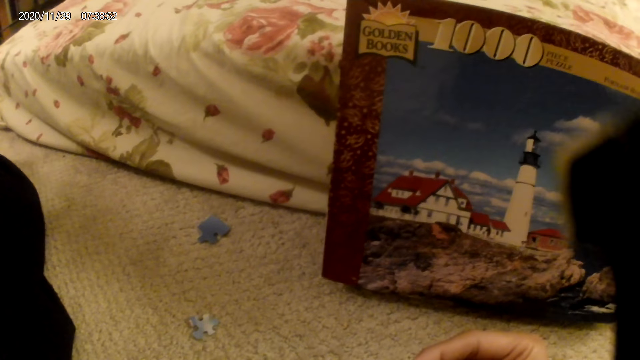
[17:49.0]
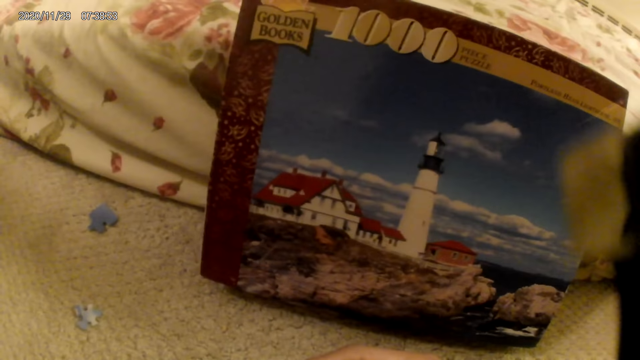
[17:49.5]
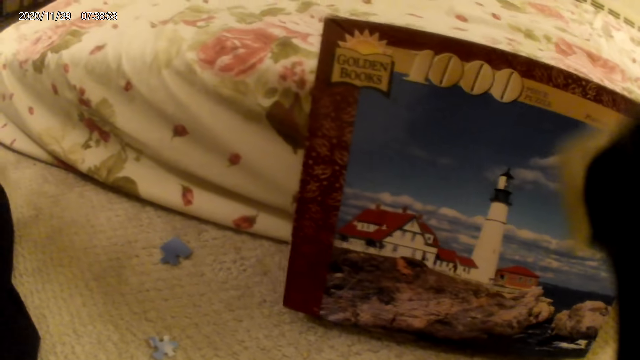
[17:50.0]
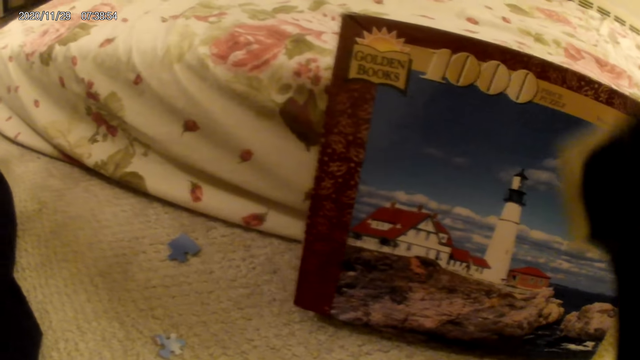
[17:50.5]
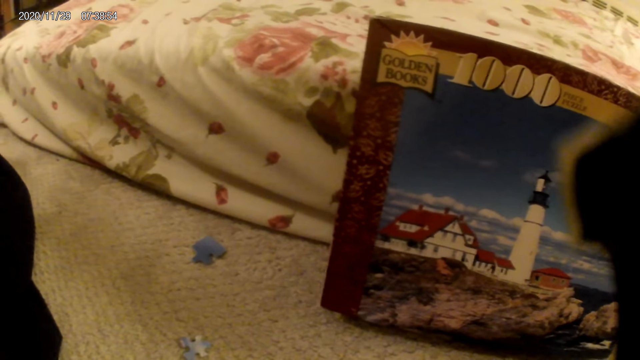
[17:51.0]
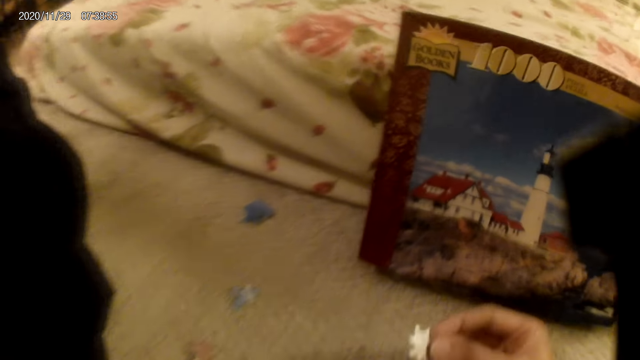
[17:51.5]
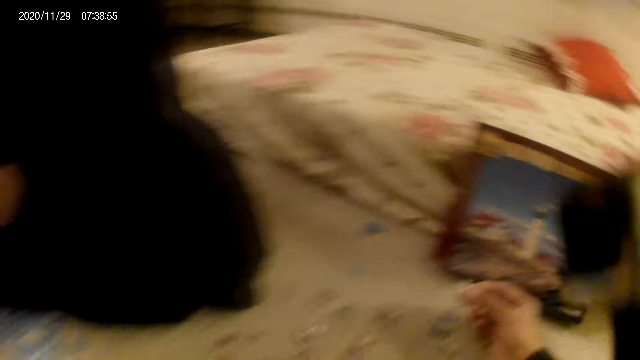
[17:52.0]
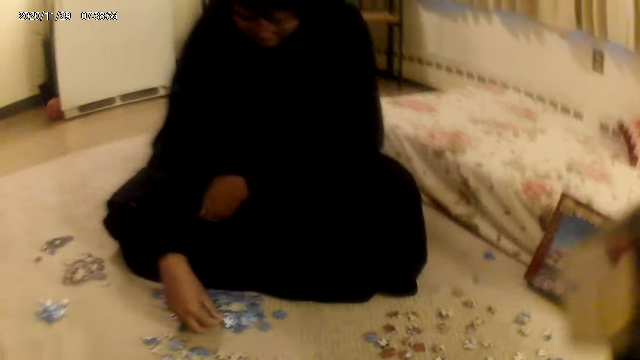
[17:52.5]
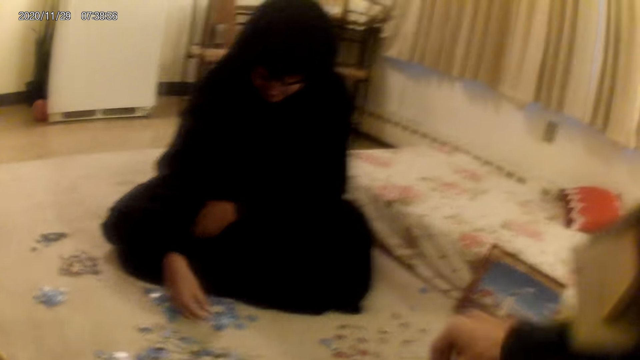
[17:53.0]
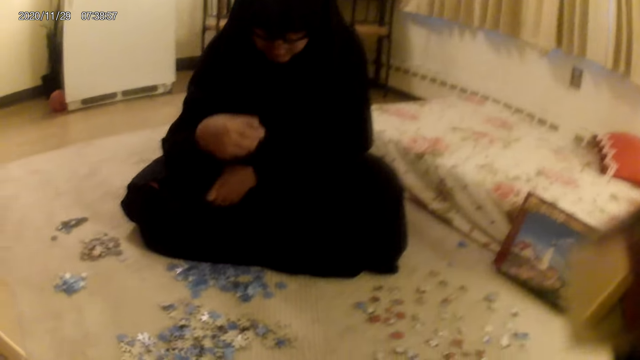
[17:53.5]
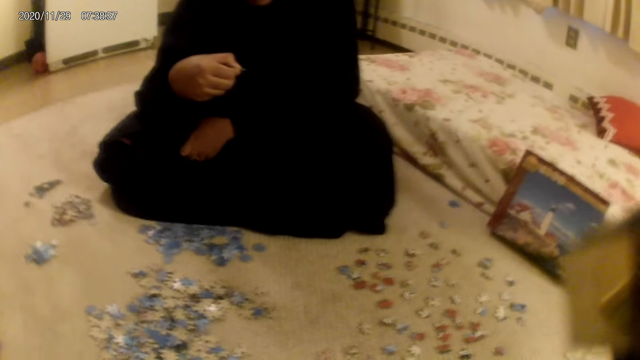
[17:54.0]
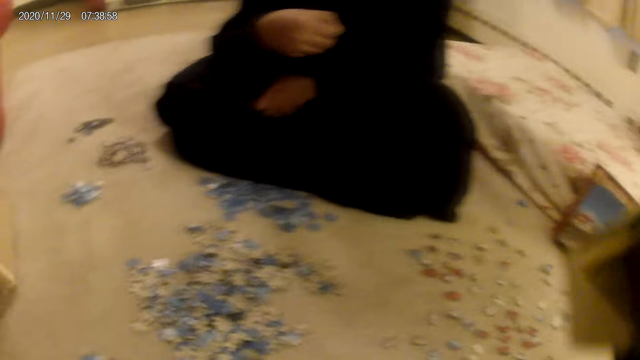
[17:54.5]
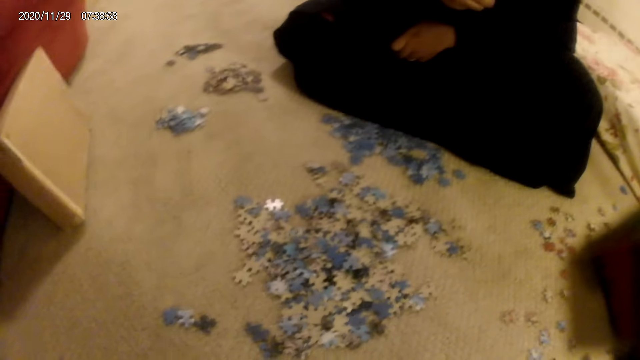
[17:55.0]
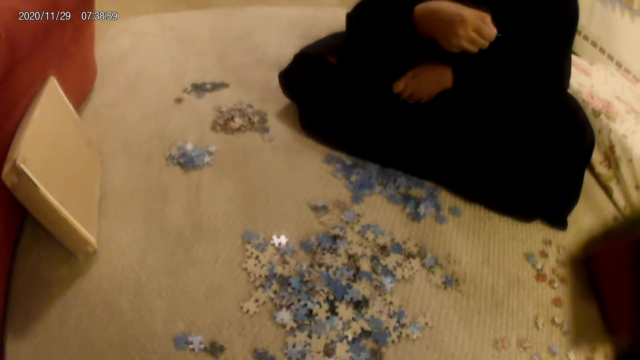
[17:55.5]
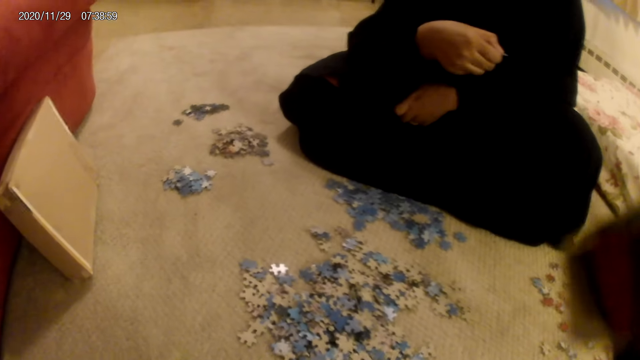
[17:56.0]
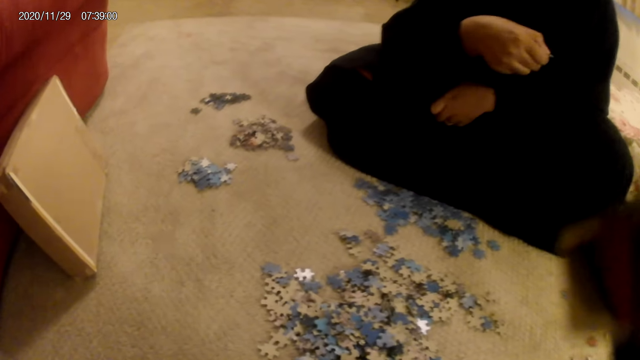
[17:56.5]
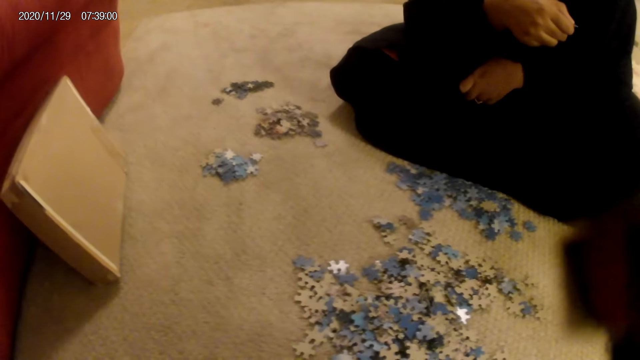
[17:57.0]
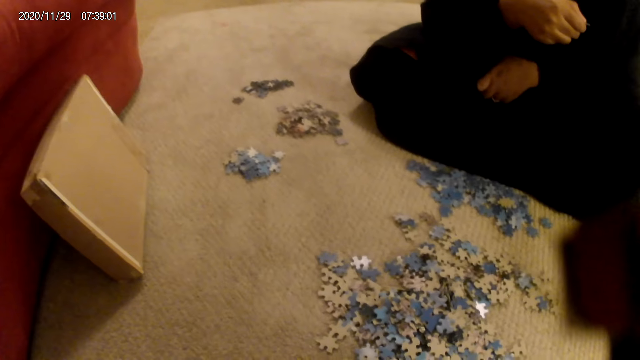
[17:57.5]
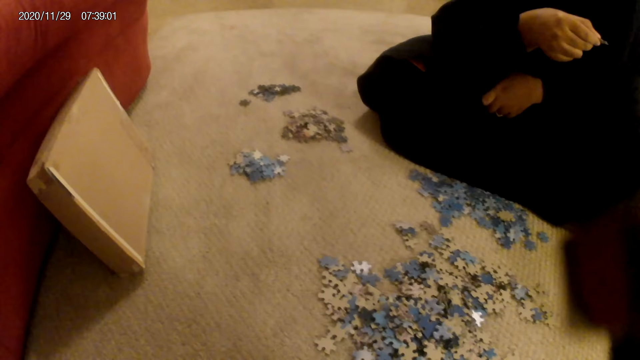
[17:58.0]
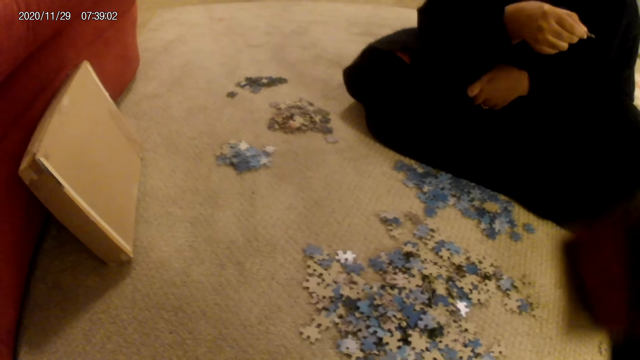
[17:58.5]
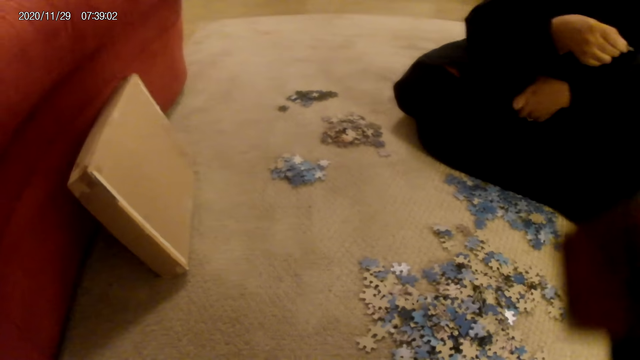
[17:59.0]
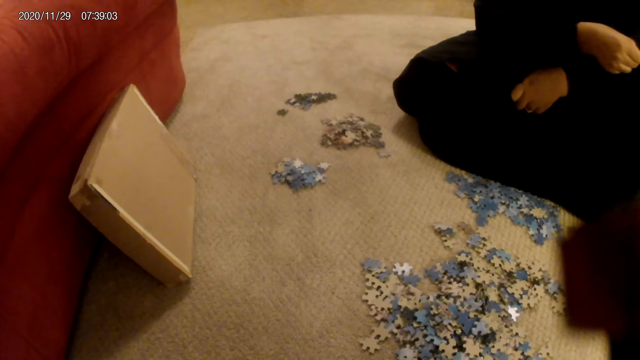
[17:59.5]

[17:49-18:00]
A woman picks a card from the floor. She looks at the jigsaw puzzle pieces. The camera wearer looks around. The woman does something.

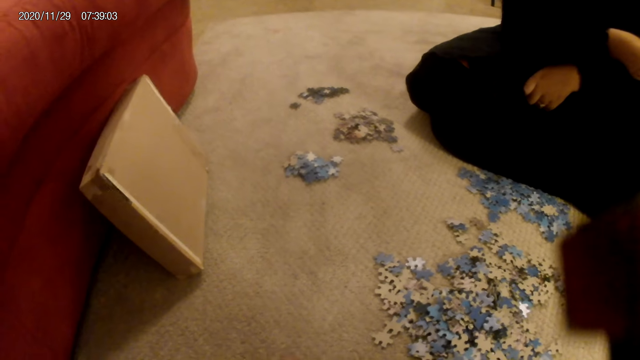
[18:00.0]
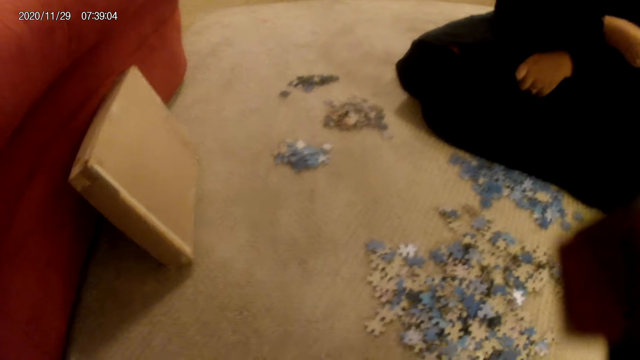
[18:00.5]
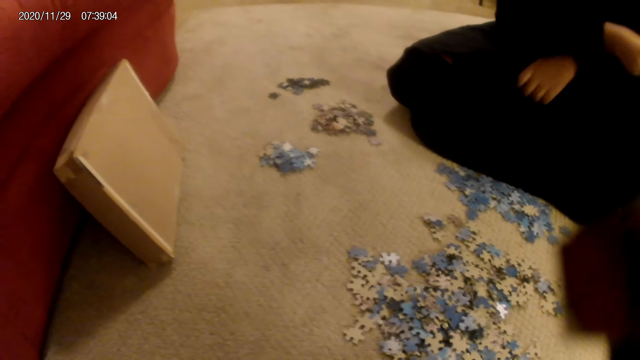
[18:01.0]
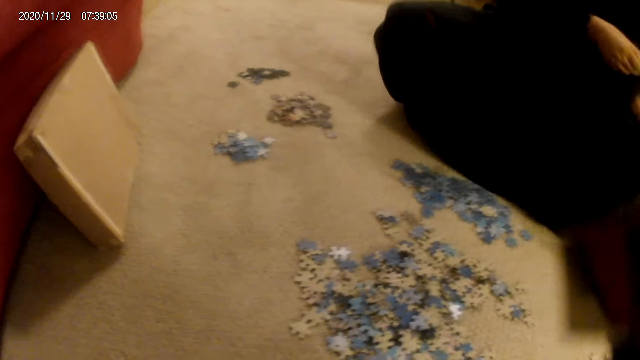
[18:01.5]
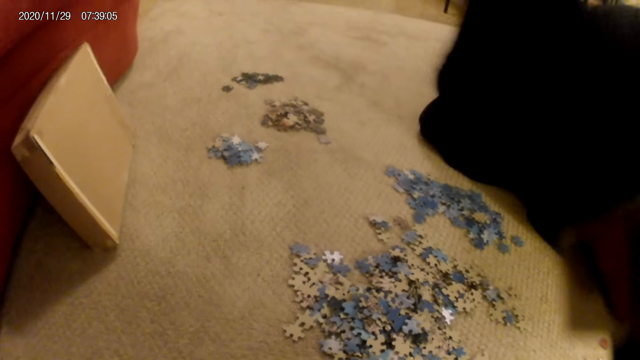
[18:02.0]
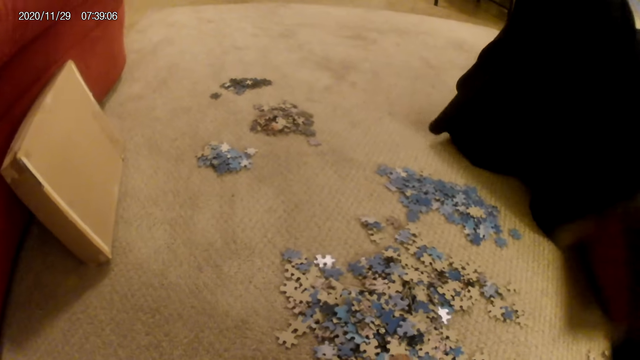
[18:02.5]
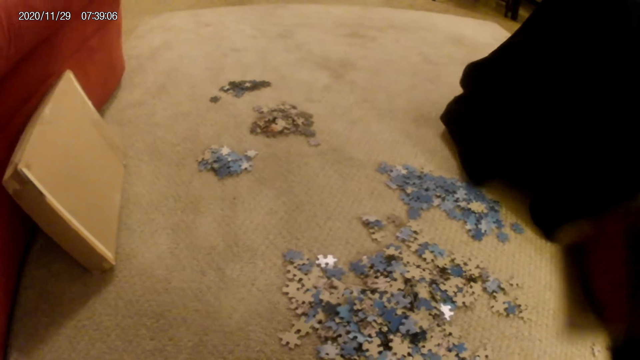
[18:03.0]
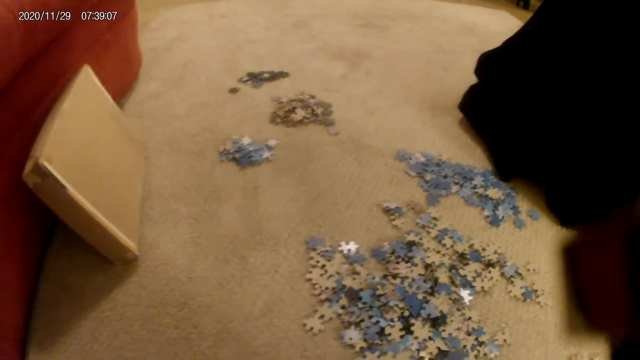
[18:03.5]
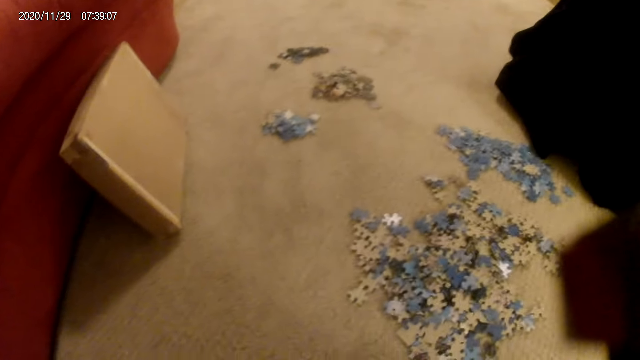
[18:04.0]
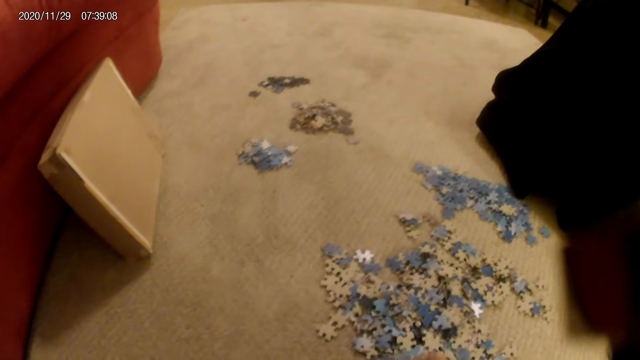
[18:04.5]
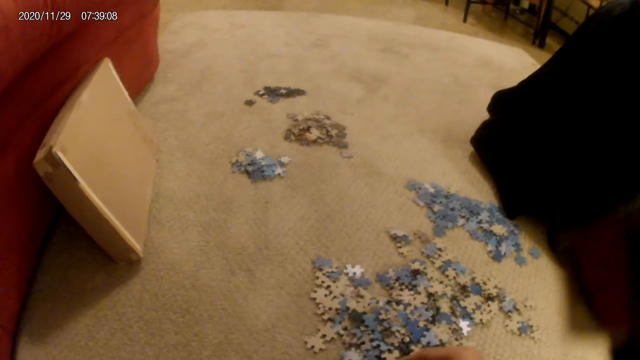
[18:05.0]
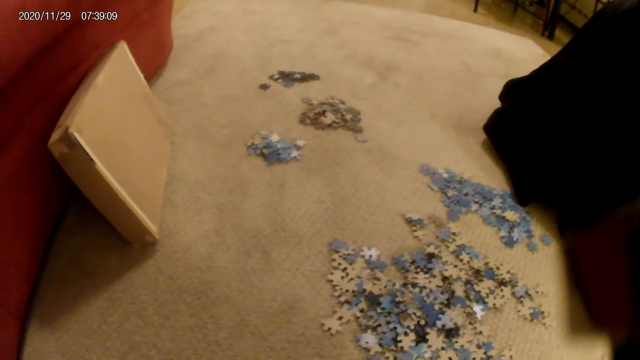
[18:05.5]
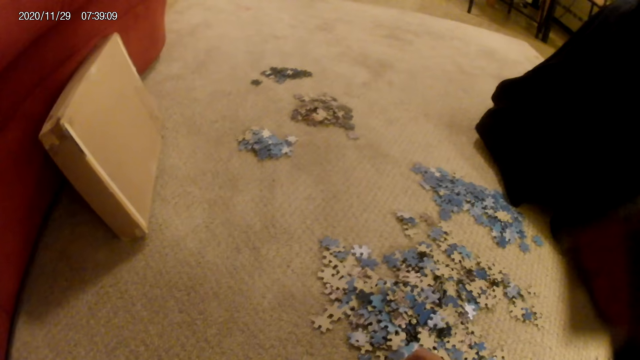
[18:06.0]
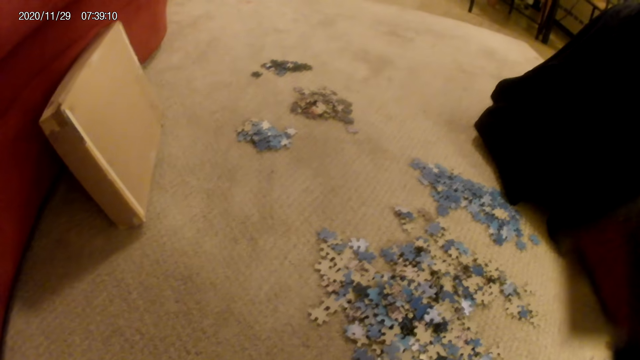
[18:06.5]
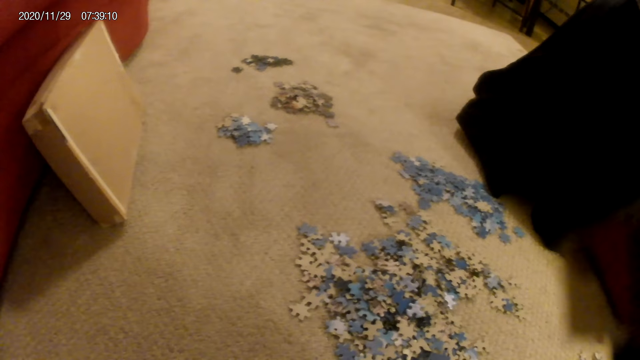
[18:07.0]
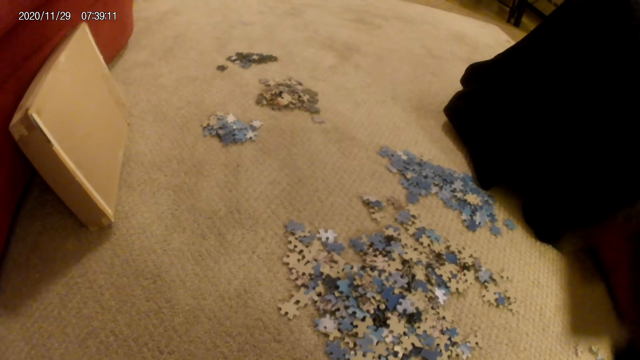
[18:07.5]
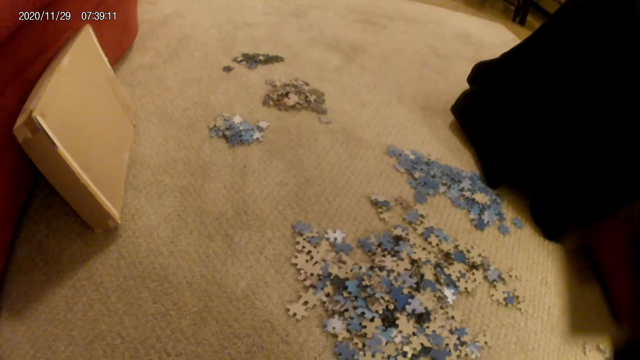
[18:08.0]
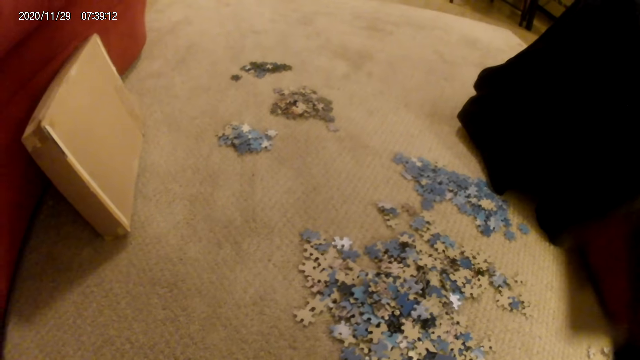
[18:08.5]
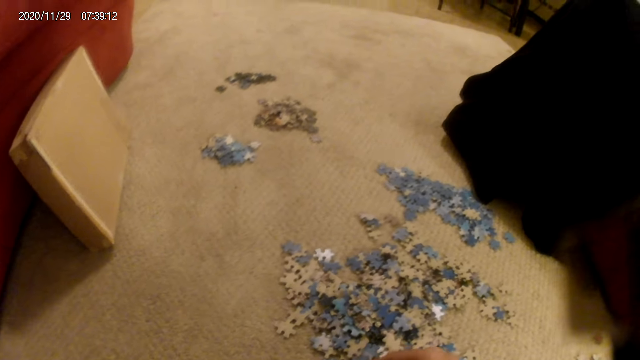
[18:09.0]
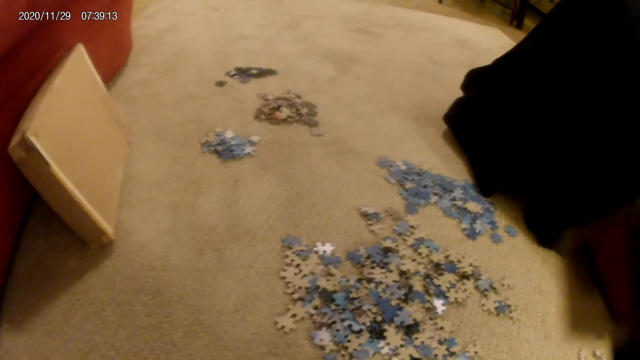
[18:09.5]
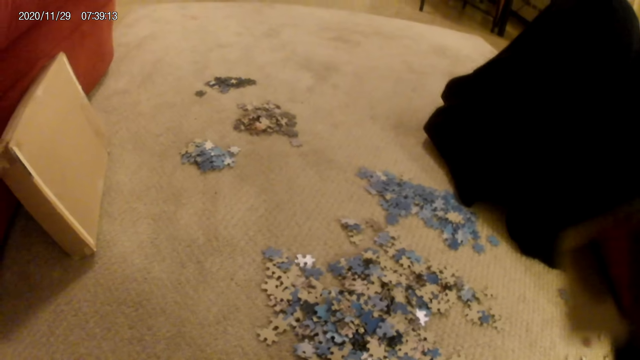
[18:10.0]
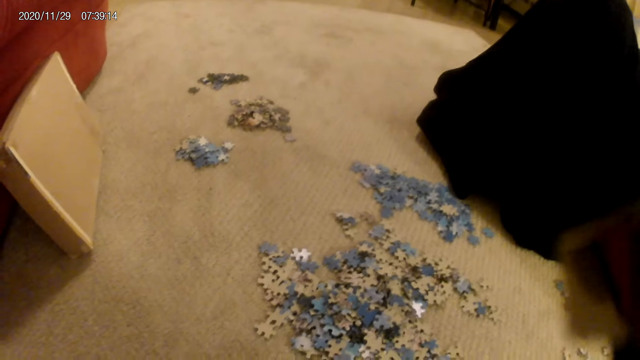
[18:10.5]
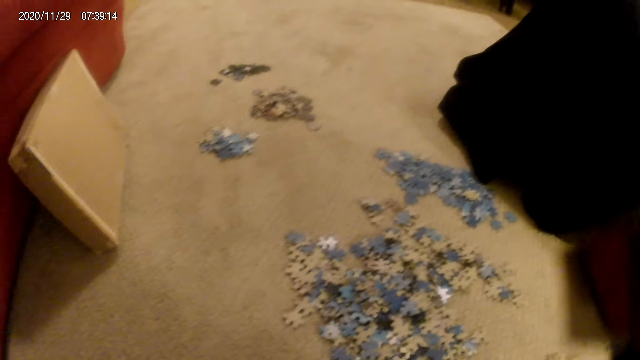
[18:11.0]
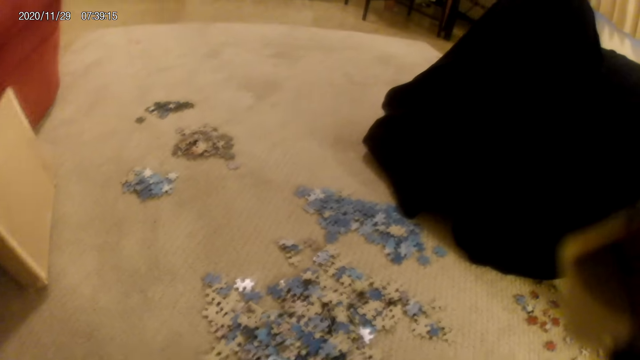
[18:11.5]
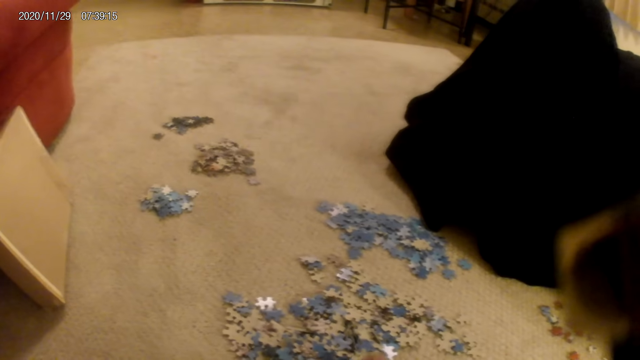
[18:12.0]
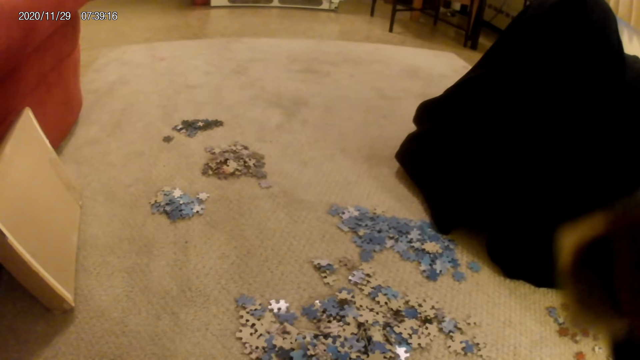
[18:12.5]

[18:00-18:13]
A woman moves on the floor. She does something.
